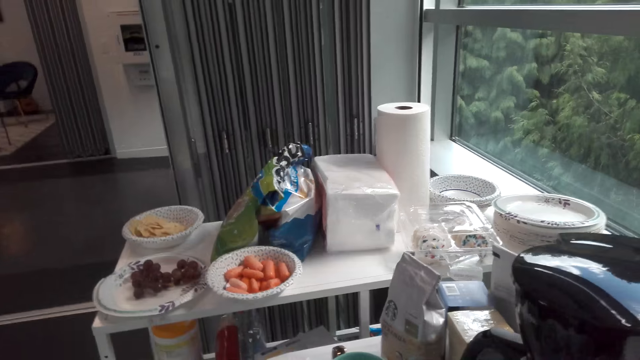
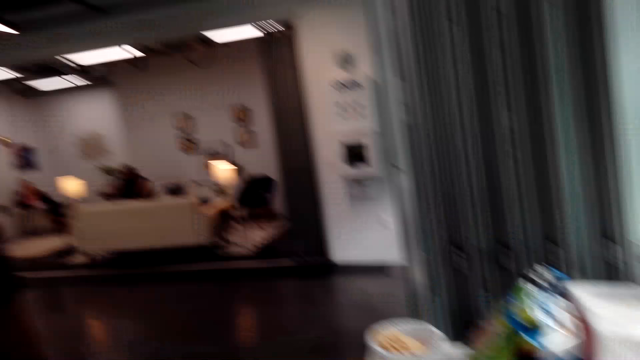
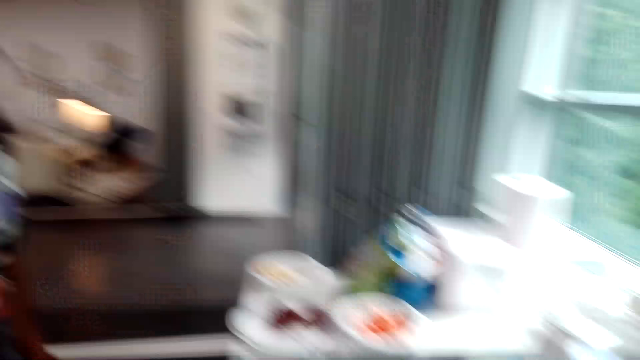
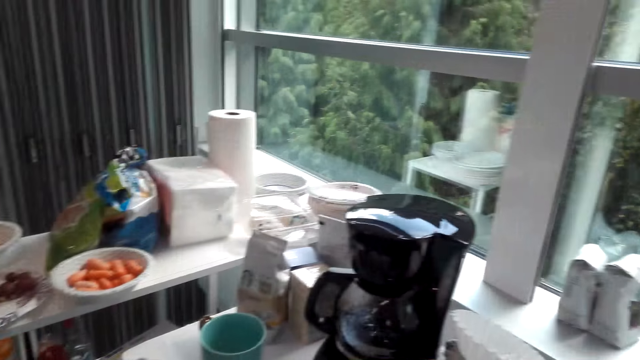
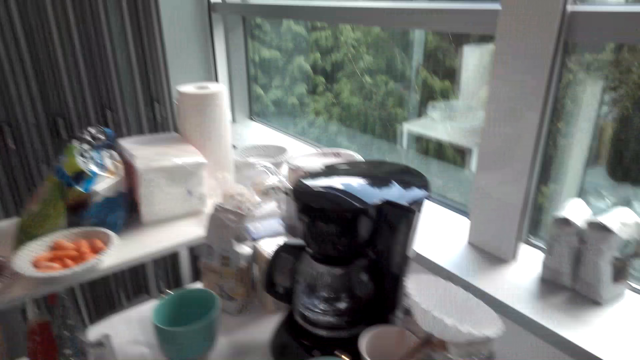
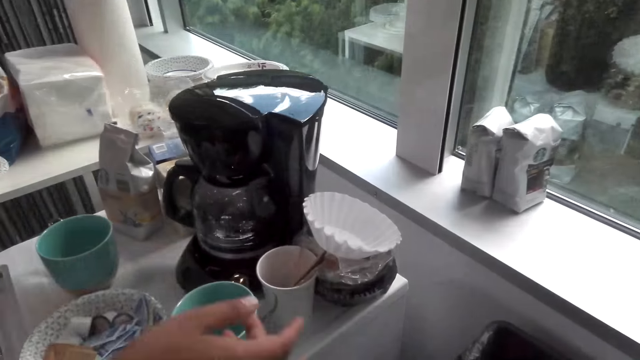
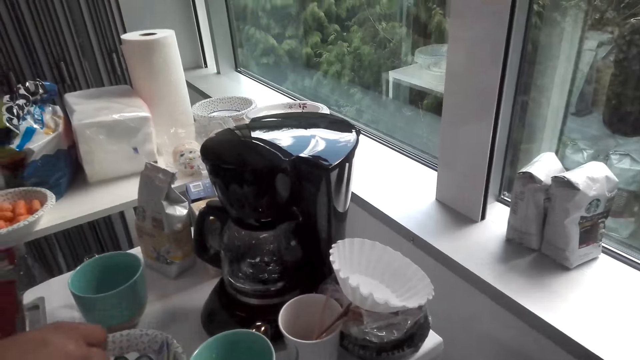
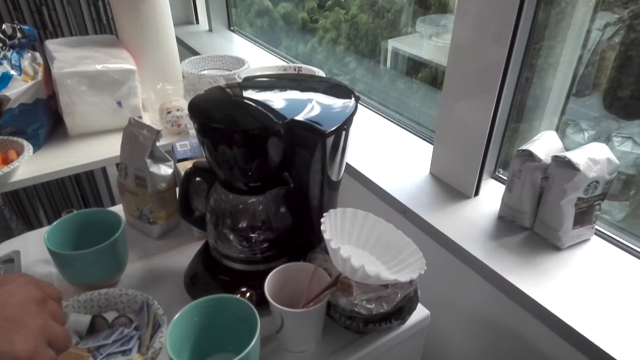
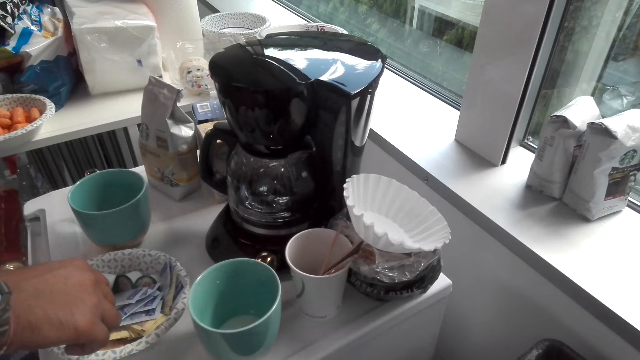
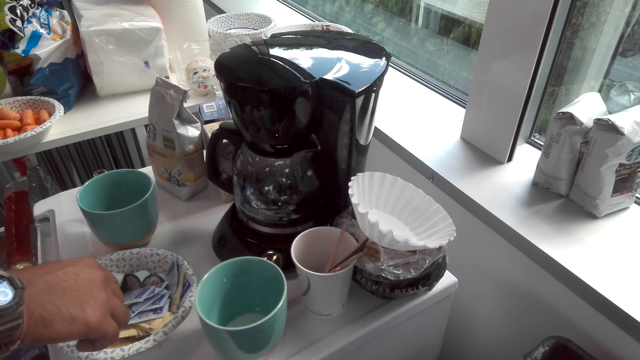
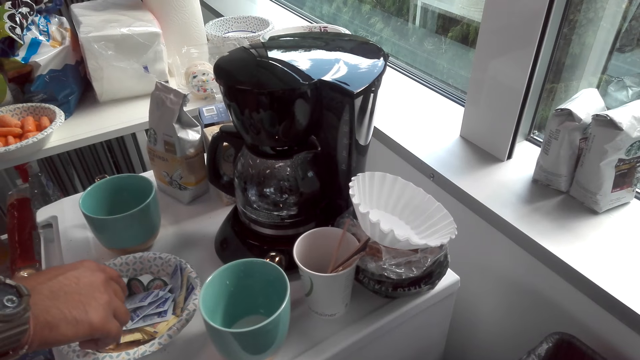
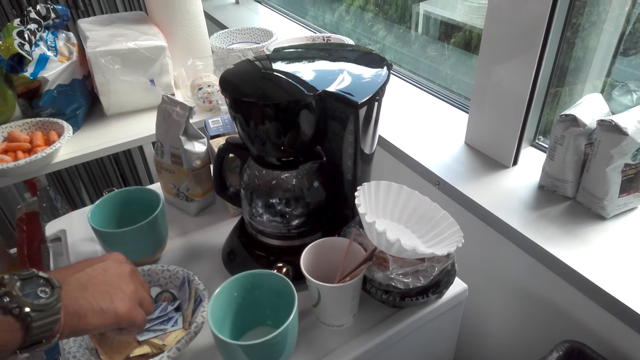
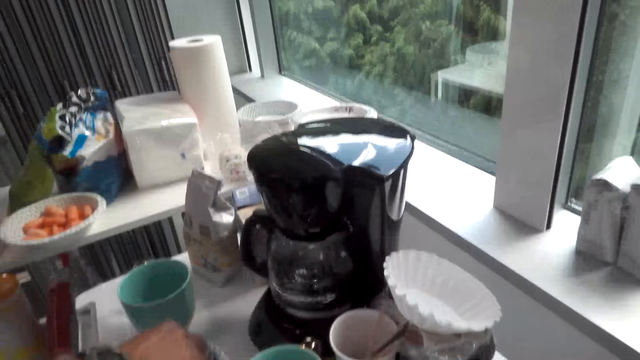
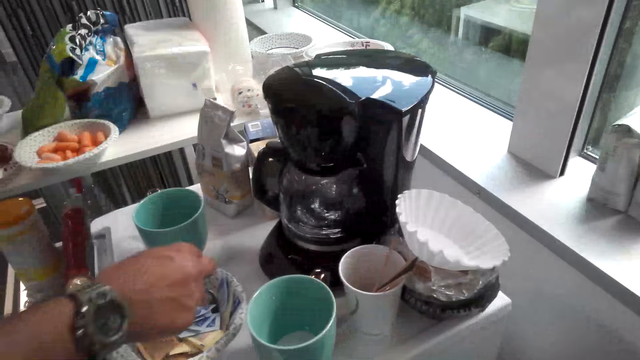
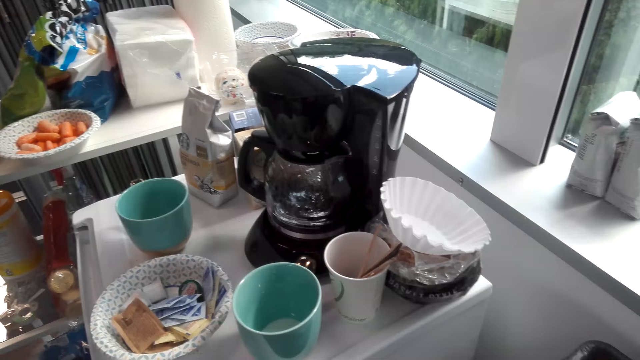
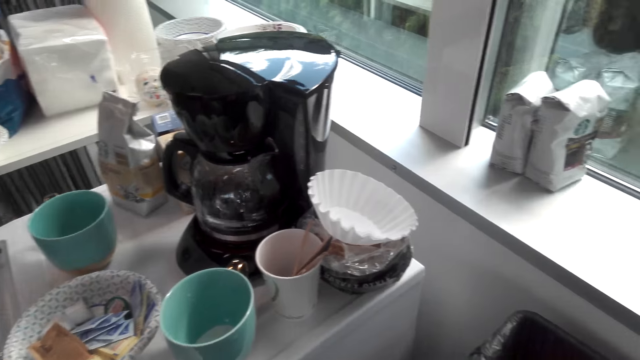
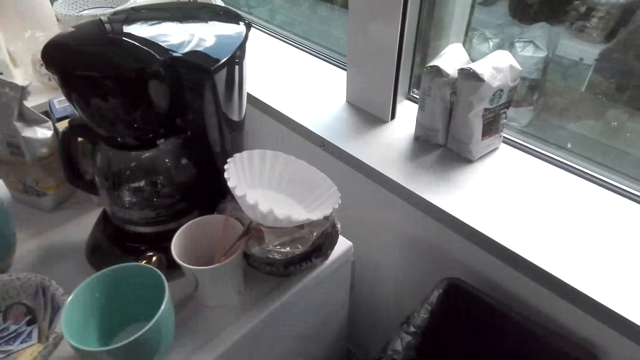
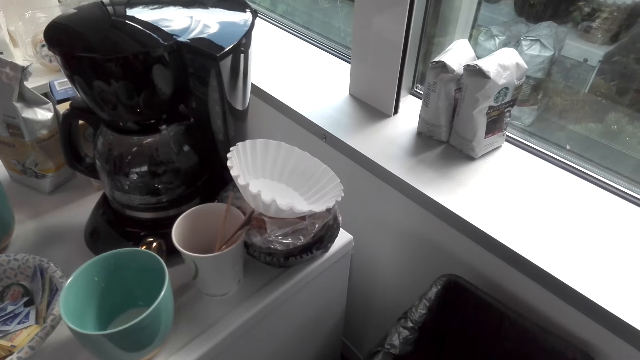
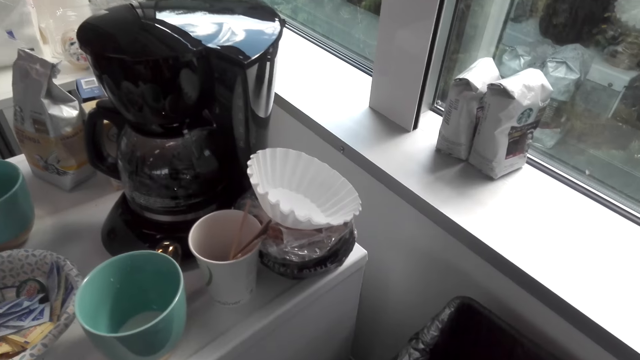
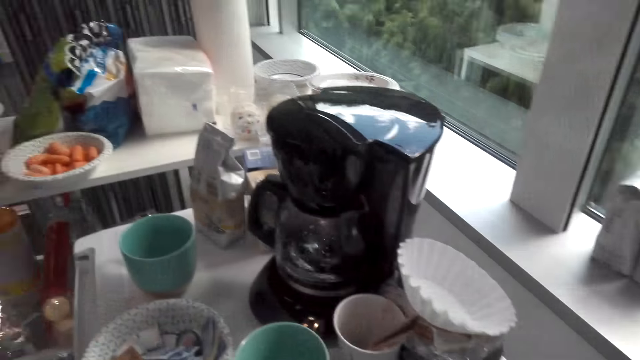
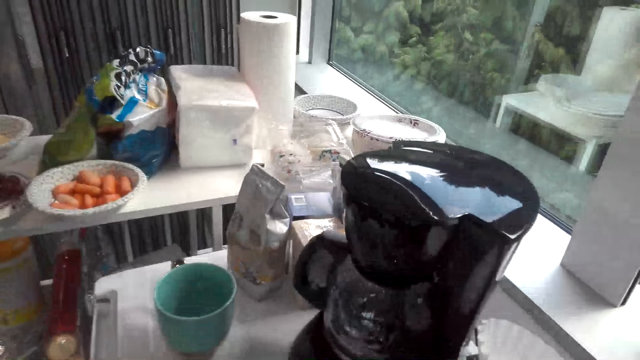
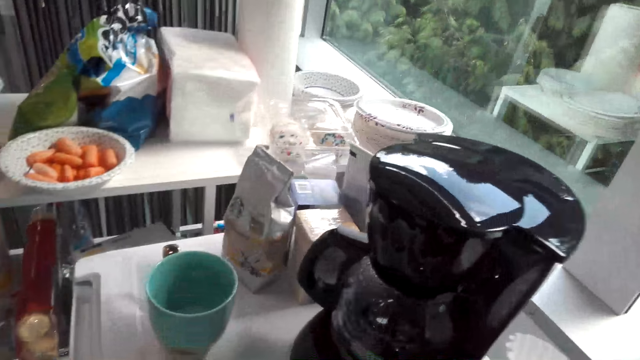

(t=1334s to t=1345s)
A man picks a sachet of coffee from the bowl. A person converses with the camera wearer.

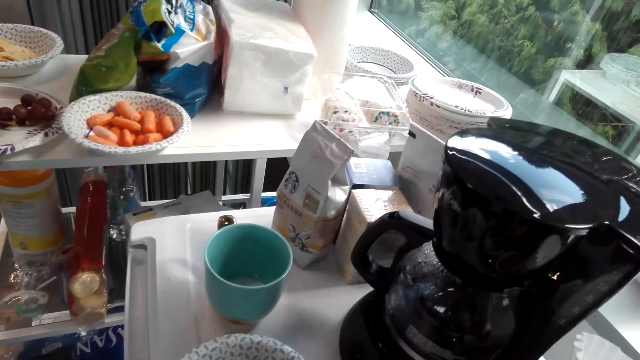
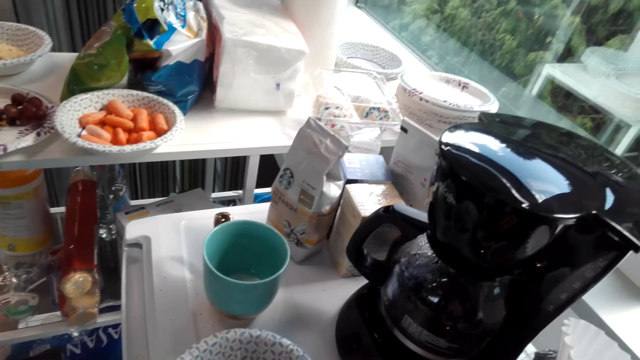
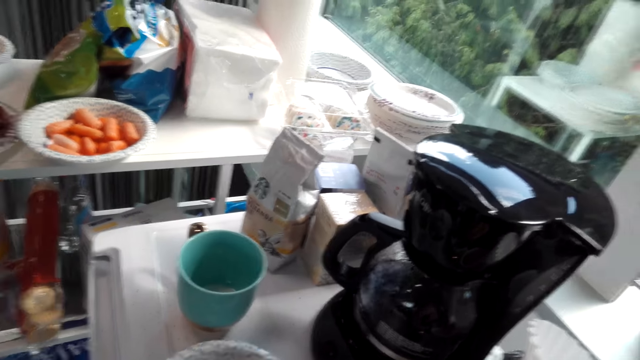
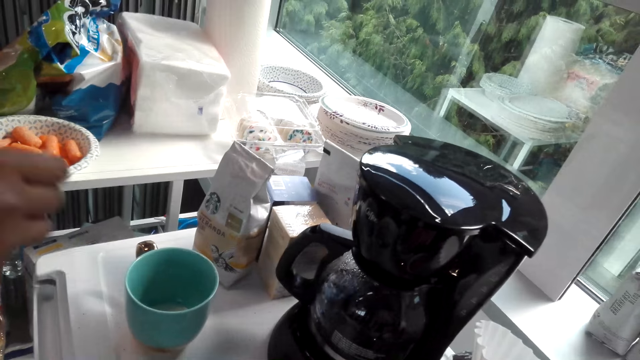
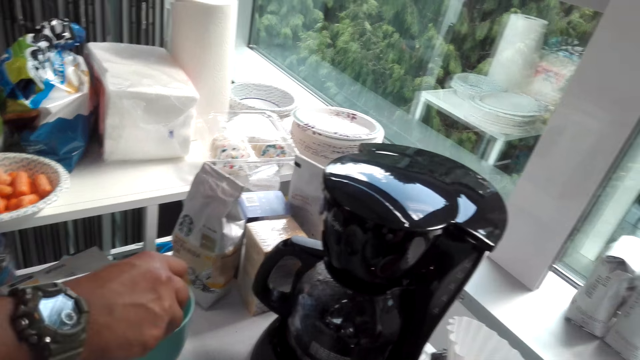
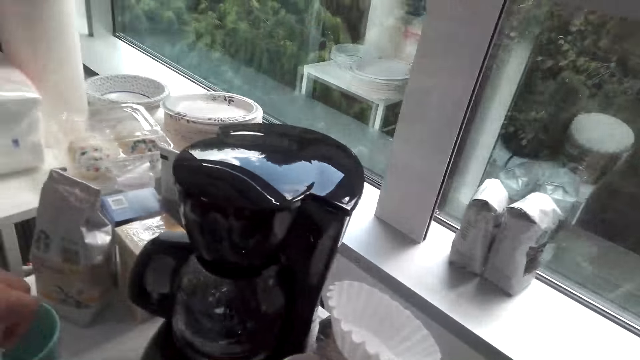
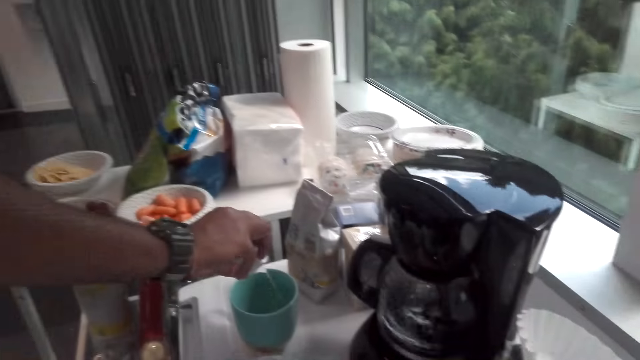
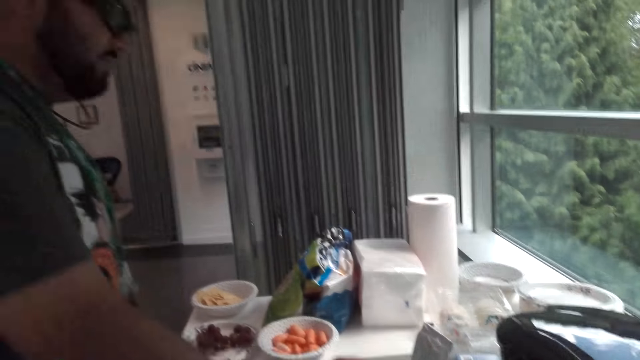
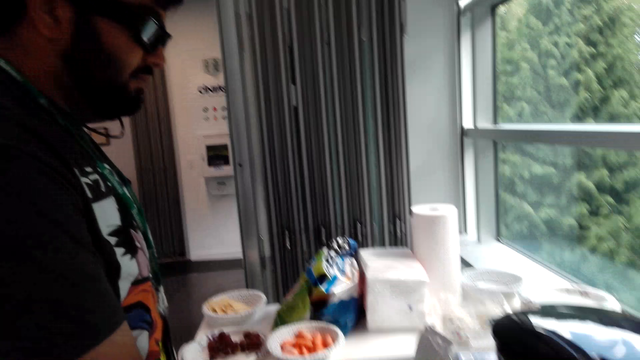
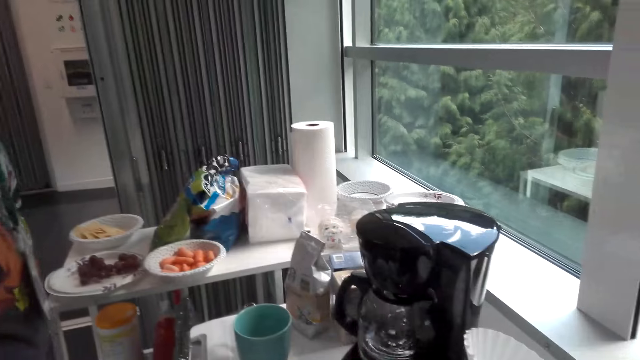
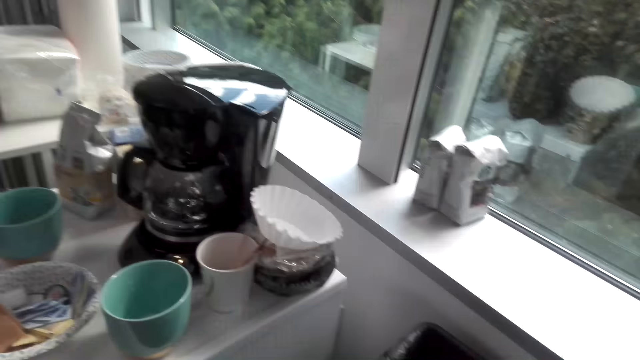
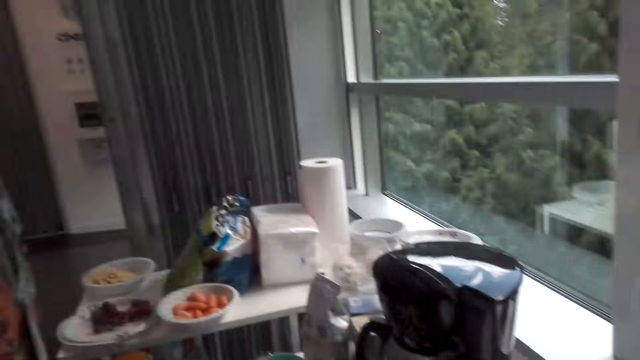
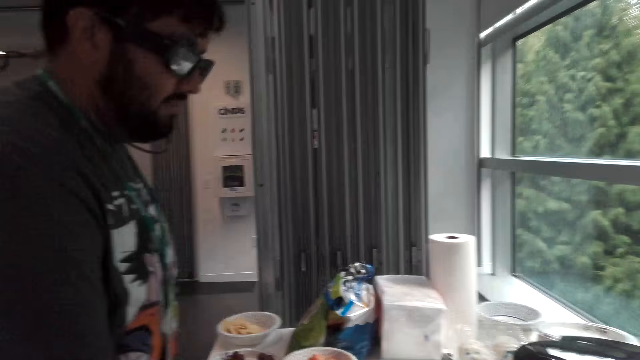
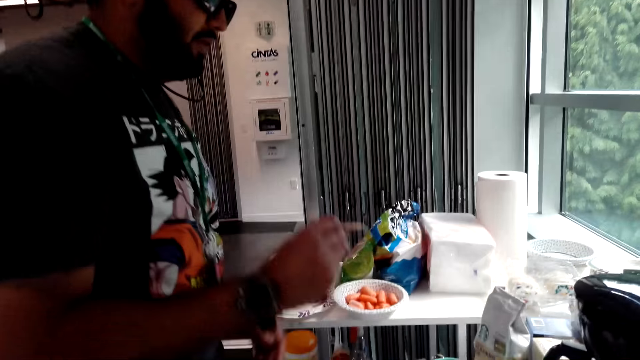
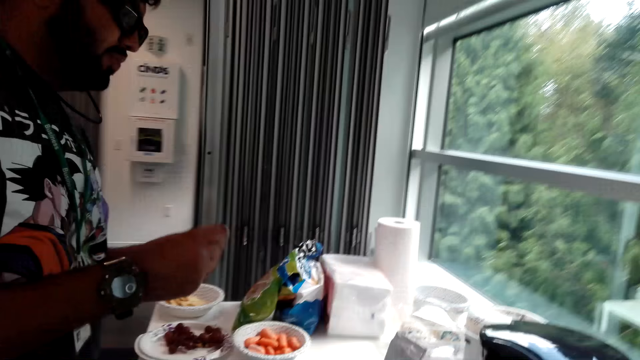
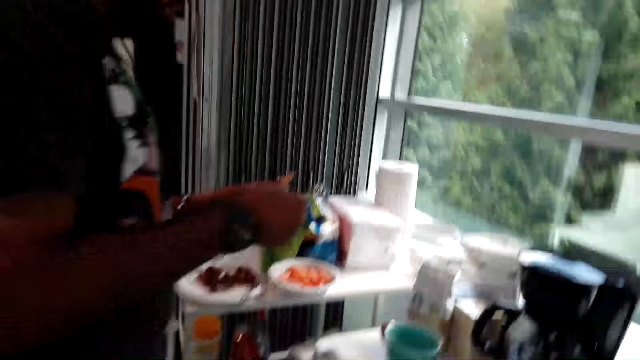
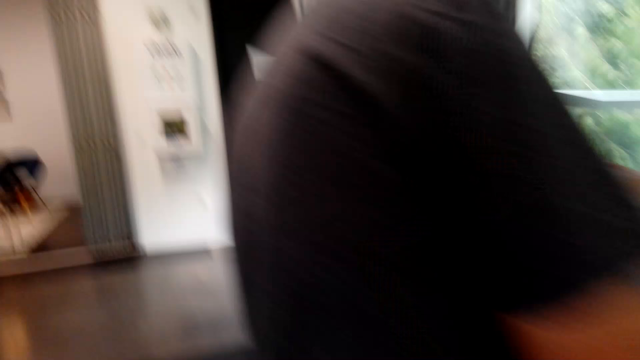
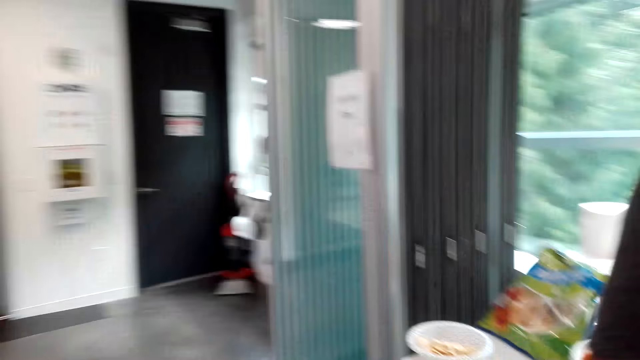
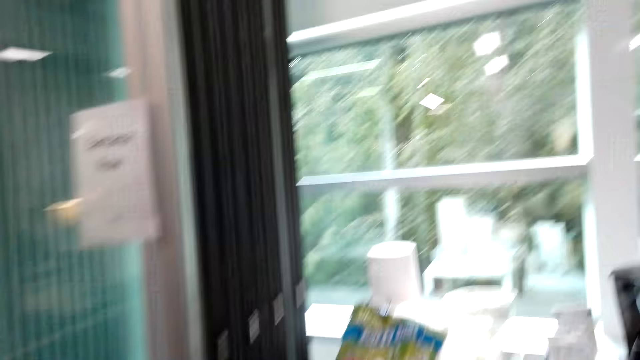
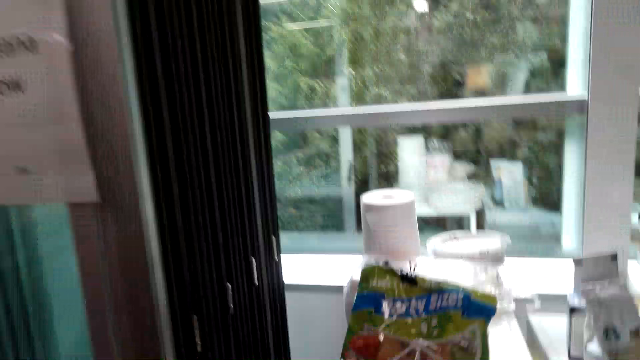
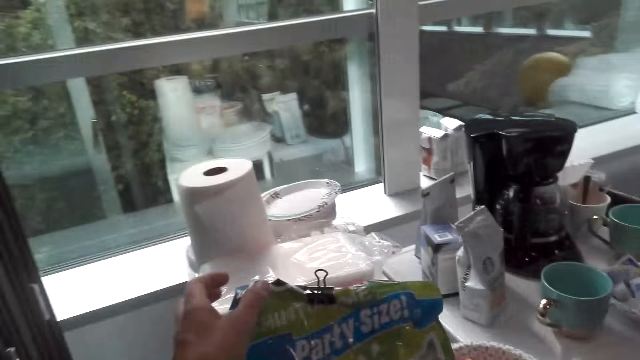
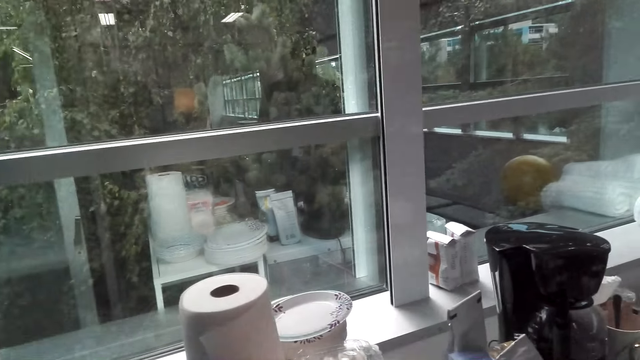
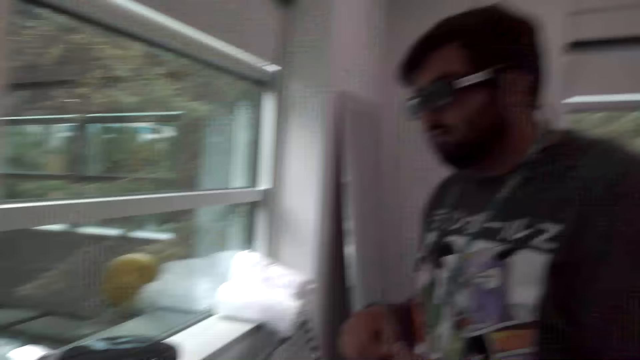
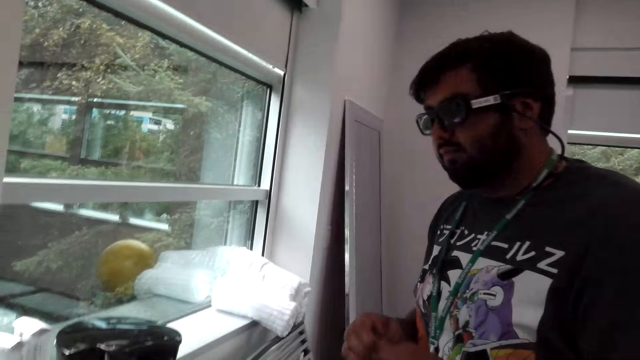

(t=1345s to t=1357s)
A man puts the sachet of coffee in a cup. The camera wearer walks around the kitchen.
